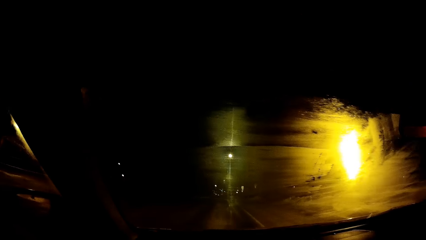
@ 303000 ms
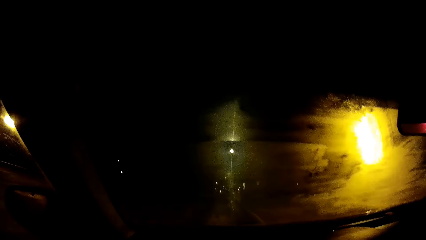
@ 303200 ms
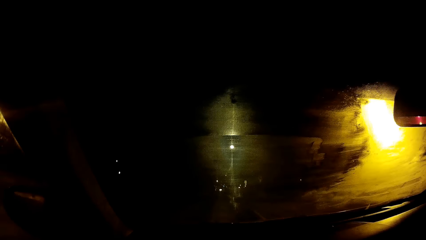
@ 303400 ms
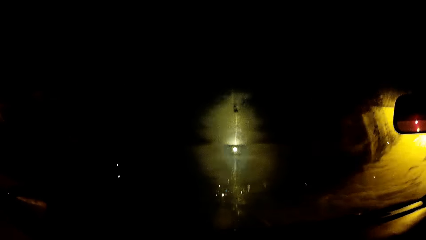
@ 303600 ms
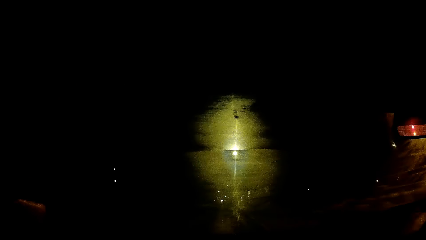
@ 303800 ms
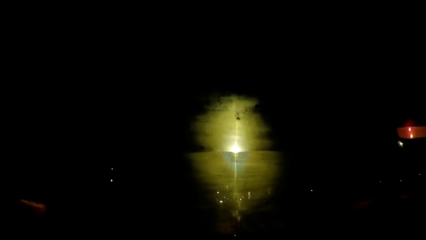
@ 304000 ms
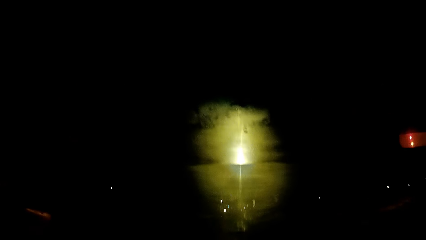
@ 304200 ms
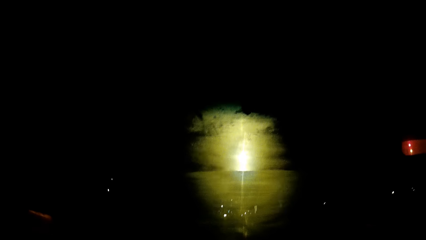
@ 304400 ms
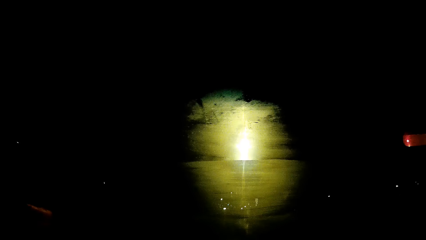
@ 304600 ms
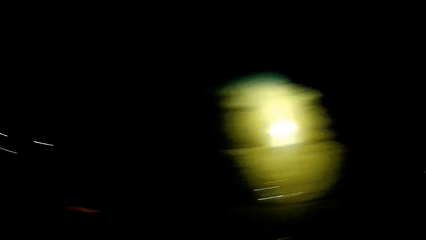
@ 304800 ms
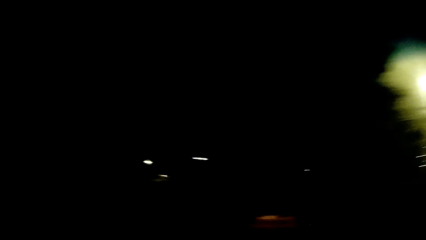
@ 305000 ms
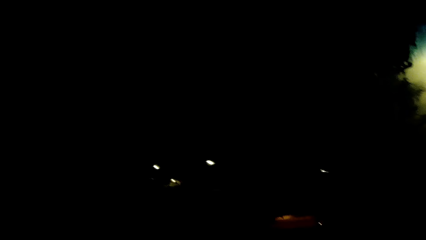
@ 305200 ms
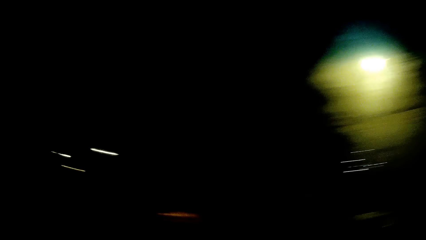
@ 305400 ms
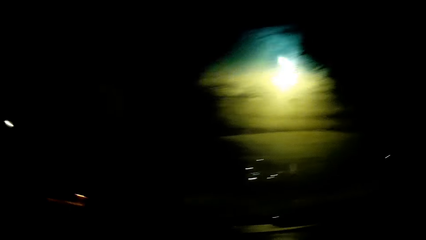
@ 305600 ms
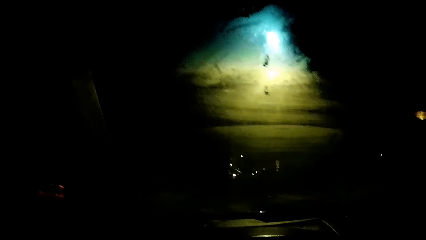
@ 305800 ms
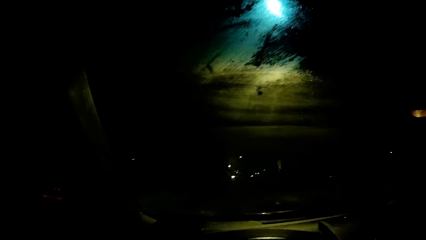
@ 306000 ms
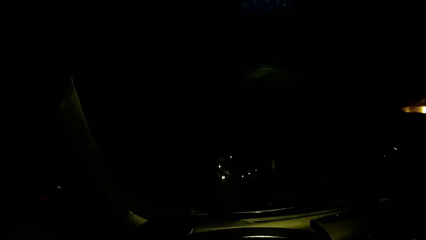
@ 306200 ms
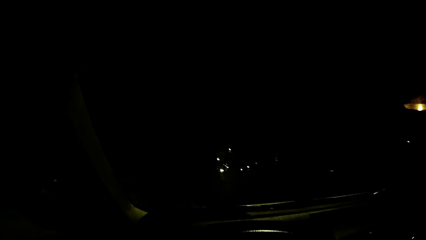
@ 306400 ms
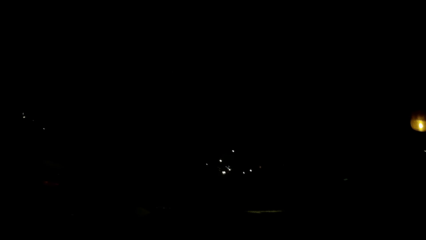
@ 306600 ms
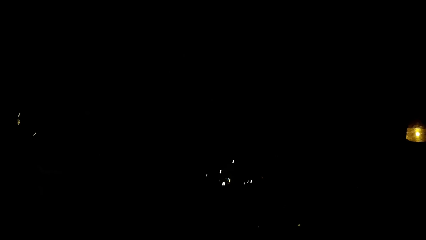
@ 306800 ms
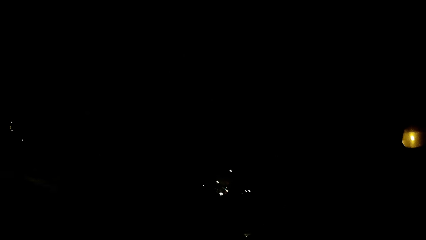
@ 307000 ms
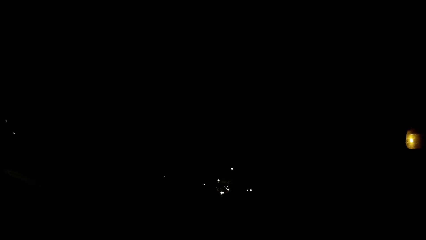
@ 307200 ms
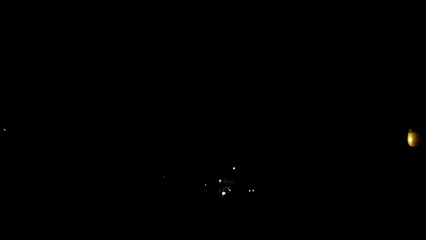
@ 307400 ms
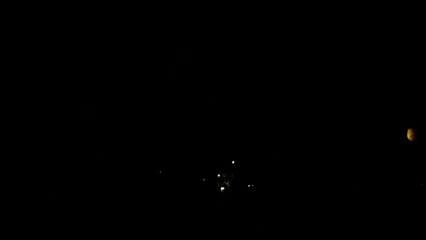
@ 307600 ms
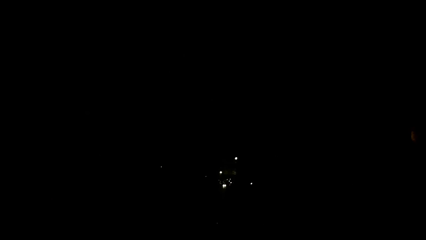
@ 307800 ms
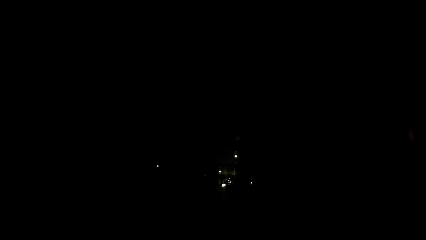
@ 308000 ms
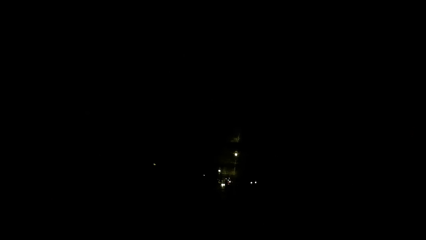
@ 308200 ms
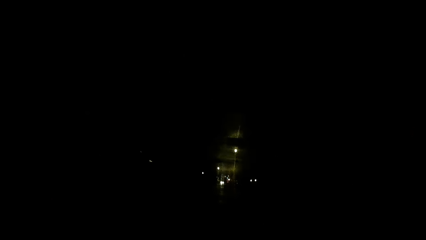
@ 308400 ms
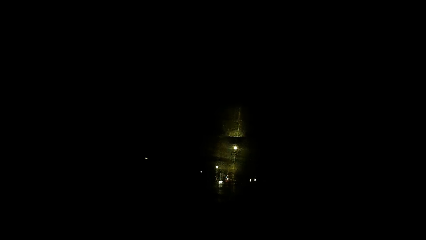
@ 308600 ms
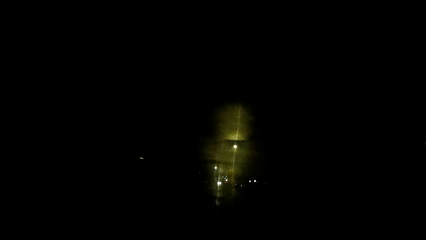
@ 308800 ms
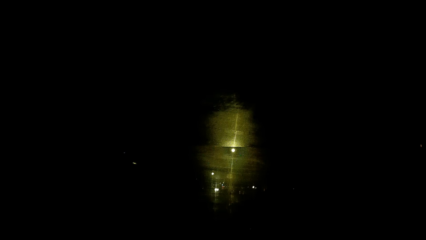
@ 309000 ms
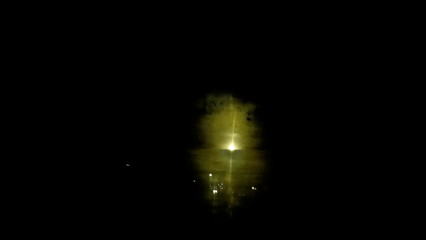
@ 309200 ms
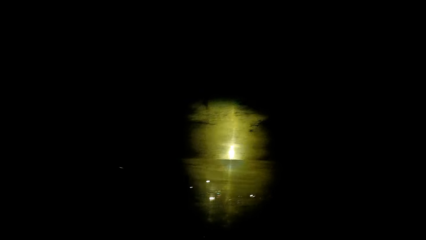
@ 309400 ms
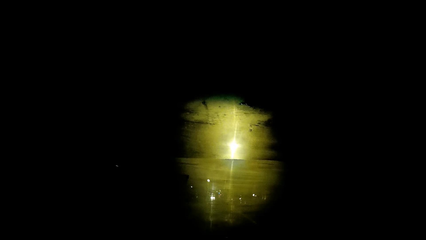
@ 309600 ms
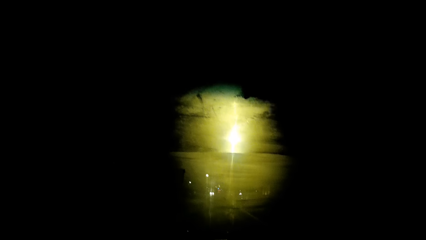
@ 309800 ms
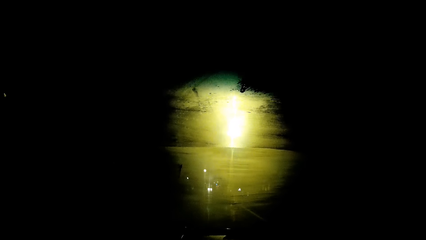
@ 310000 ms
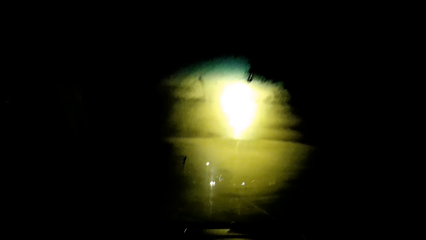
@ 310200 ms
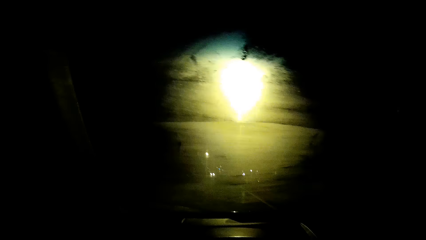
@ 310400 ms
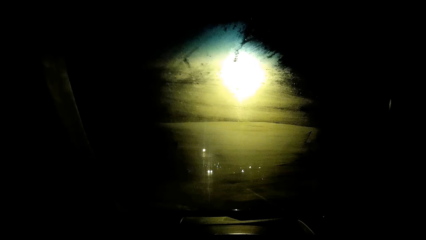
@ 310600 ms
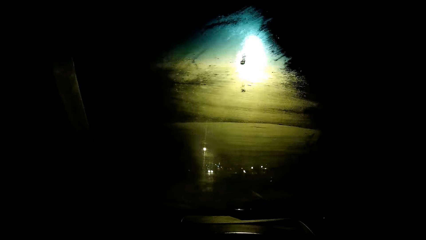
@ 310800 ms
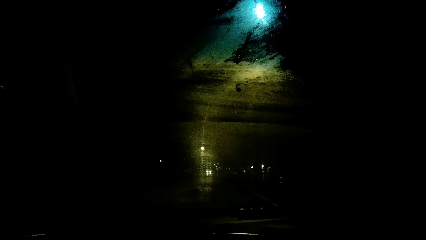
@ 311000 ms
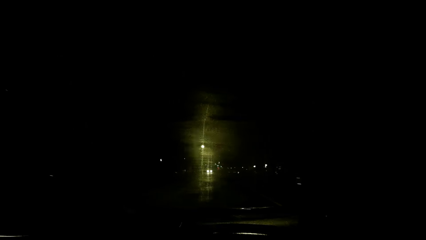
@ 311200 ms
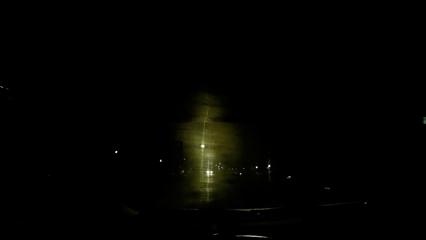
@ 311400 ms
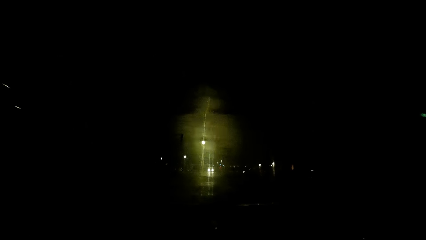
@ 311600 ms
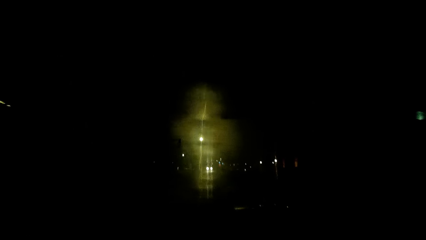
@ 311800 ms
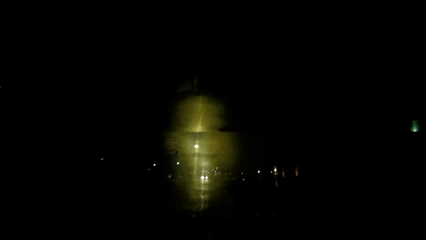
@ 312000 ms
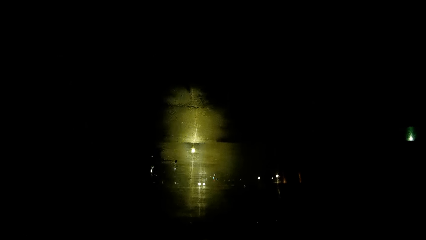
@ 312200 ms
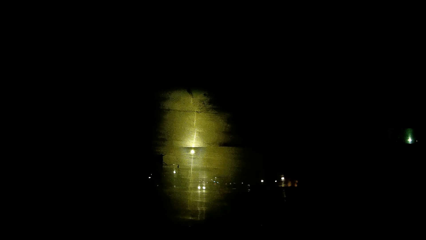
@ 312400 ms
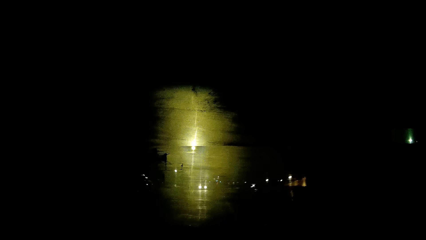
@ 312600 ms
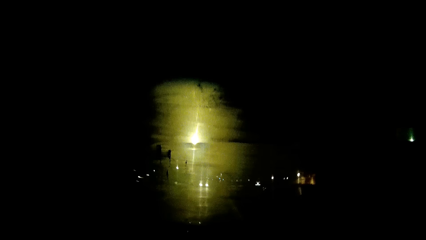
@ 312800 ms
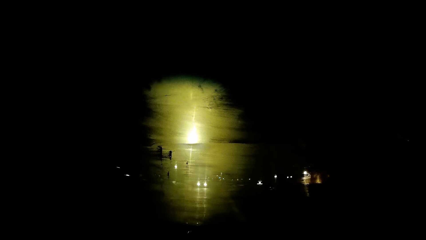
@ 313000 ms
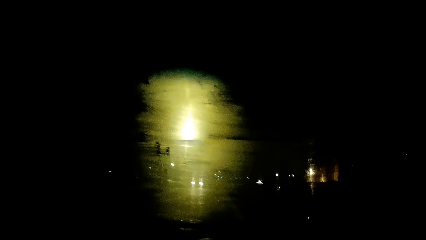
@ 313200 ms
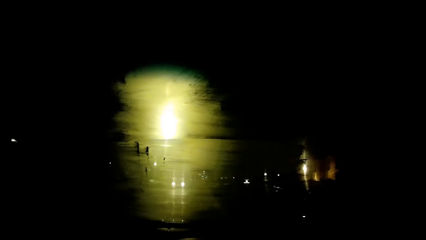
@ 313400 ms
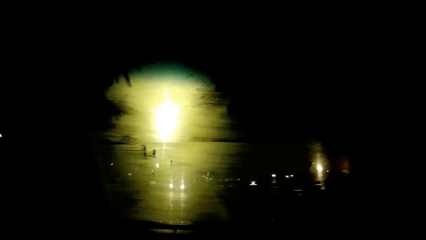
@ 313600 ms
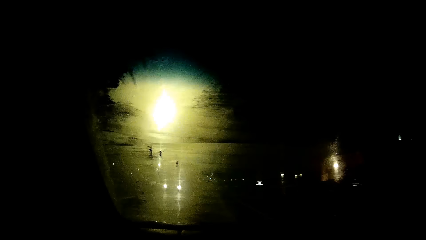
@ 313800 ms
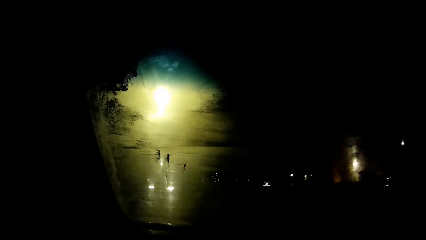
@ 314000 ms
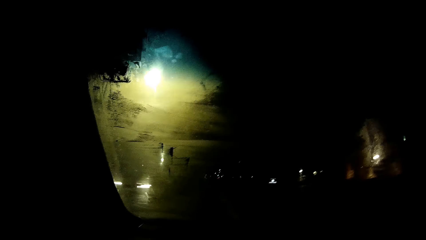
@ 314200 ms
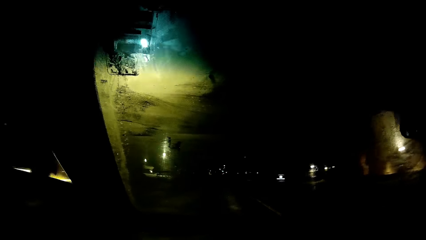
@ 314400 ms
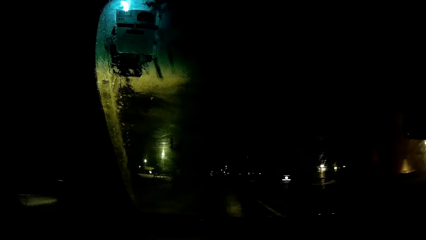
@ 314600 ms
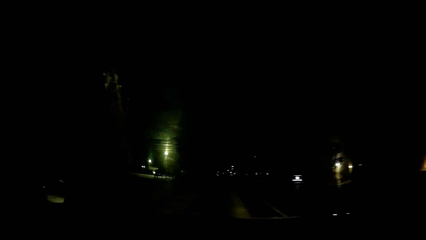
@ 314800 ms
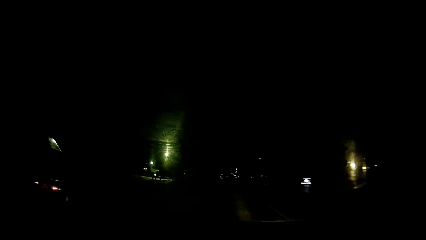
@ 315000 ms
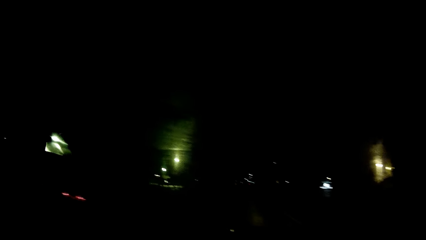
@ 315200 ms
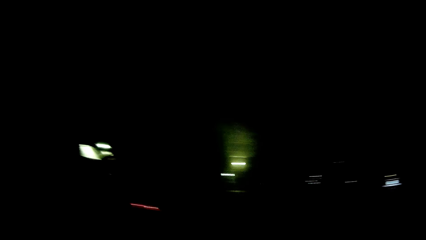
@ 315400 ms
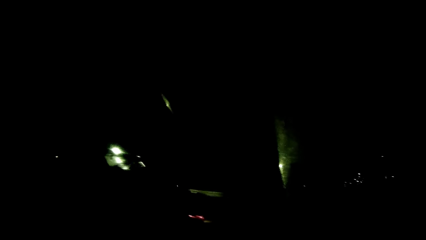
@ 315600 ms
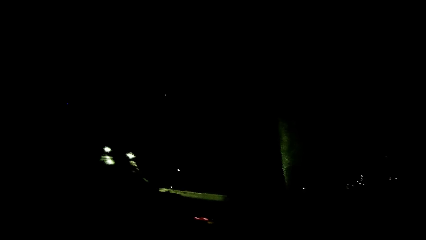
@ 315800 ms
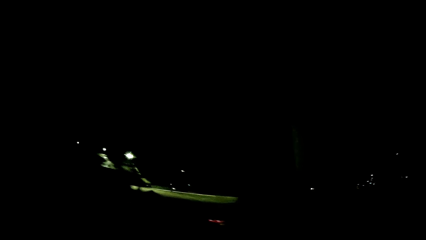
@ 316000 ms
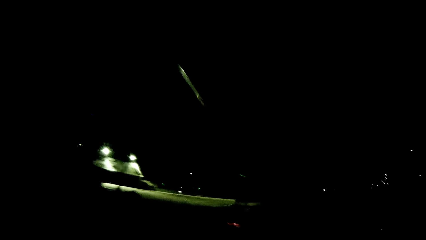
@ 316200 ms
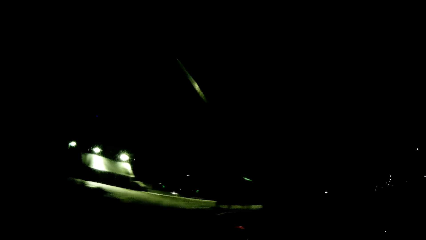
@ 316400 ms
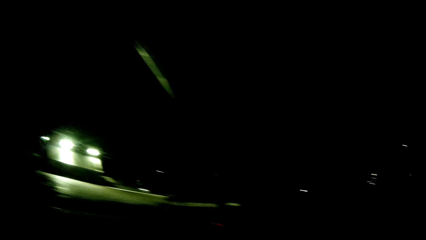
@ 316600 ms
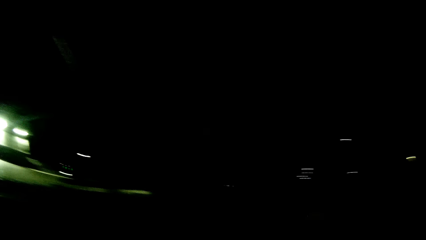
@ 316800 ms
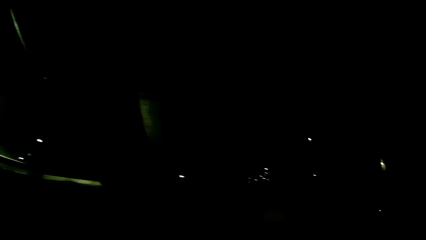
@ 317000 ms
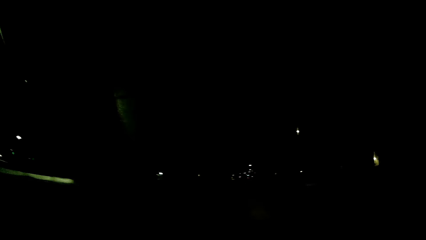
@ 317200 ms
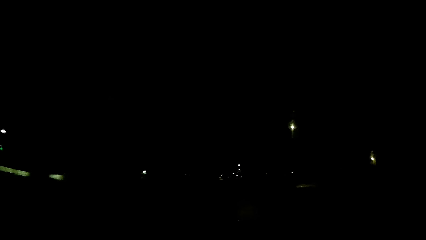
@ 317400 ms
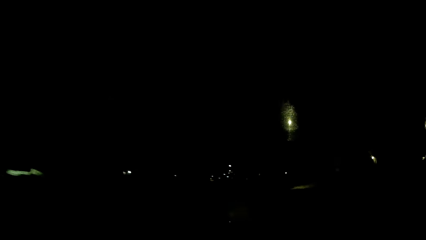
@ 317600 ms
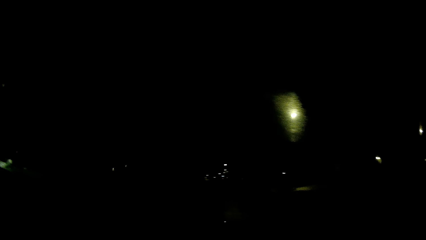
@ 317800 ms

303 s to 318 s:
The camera wearer looks around. They drive the car. They look around. They drive the car.
